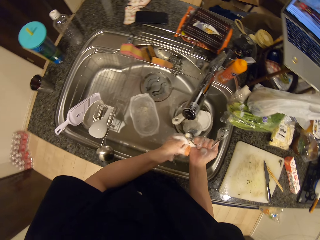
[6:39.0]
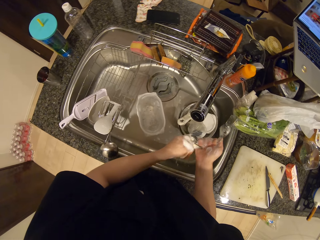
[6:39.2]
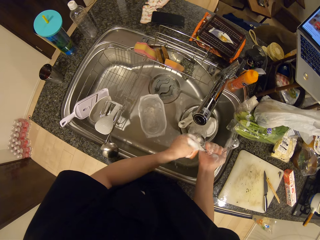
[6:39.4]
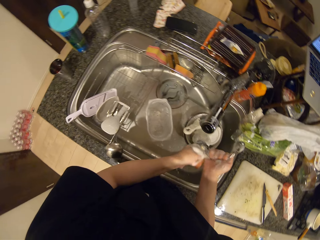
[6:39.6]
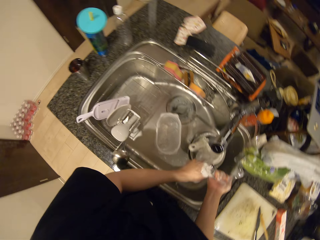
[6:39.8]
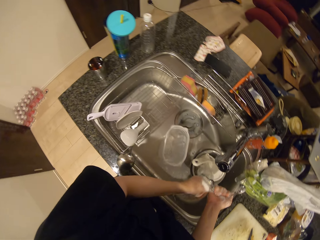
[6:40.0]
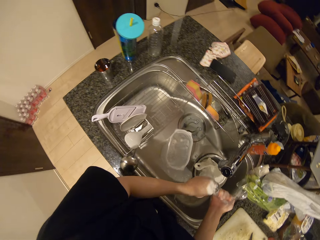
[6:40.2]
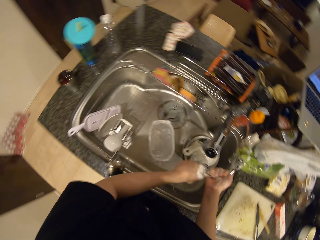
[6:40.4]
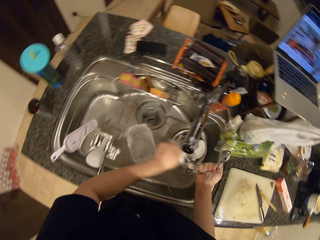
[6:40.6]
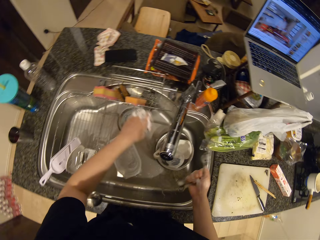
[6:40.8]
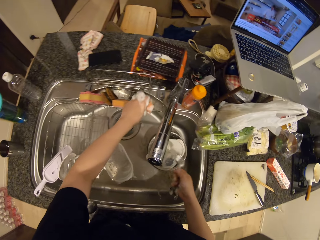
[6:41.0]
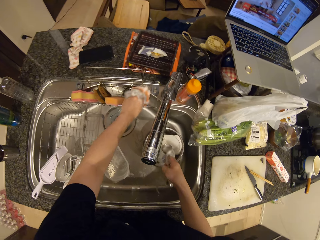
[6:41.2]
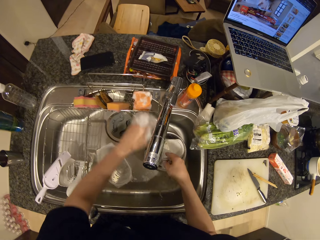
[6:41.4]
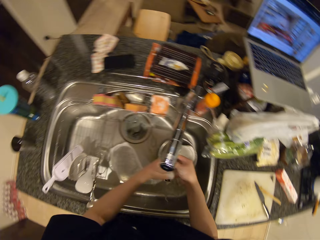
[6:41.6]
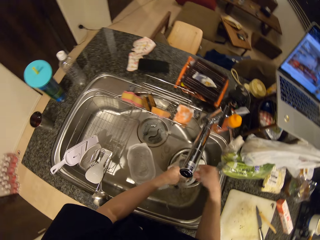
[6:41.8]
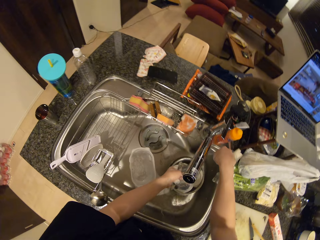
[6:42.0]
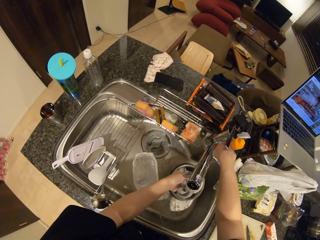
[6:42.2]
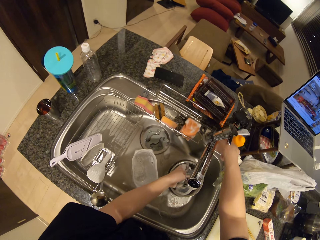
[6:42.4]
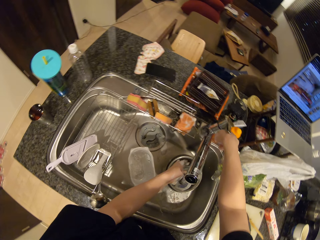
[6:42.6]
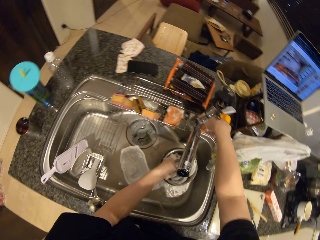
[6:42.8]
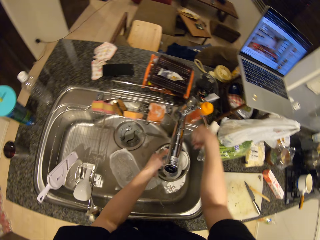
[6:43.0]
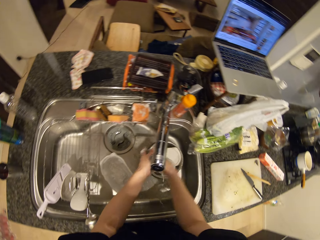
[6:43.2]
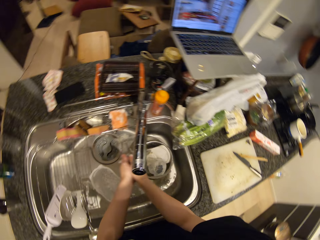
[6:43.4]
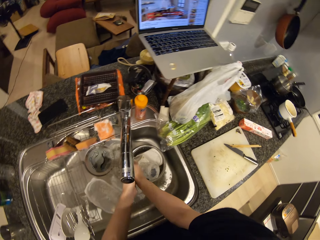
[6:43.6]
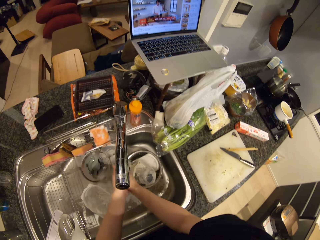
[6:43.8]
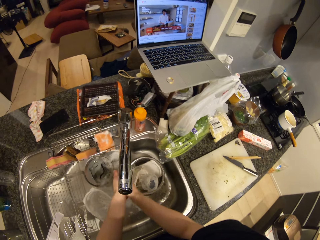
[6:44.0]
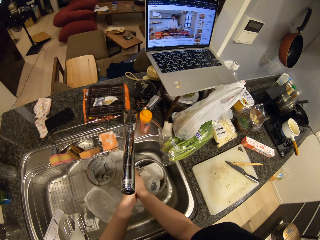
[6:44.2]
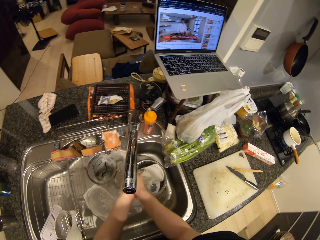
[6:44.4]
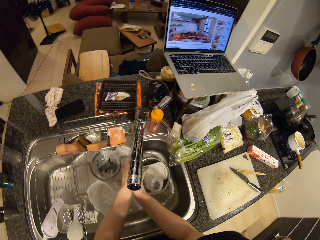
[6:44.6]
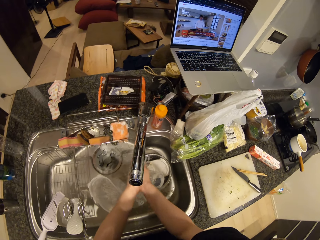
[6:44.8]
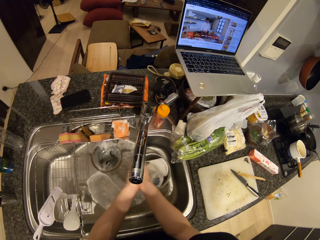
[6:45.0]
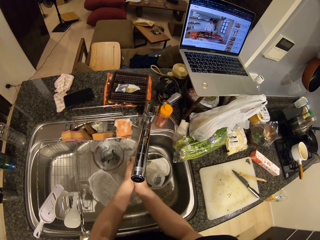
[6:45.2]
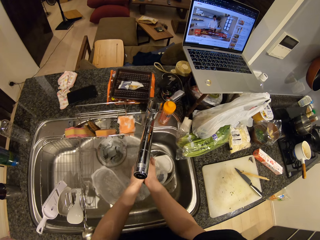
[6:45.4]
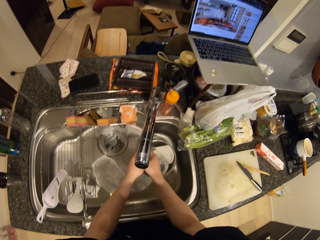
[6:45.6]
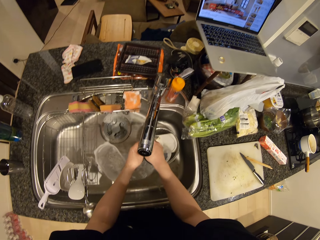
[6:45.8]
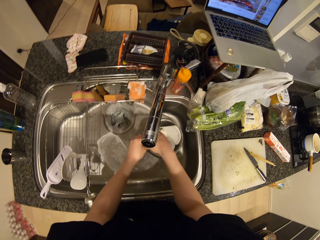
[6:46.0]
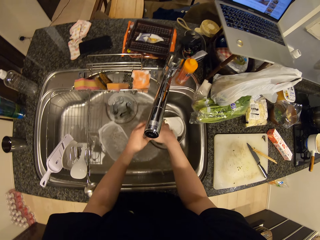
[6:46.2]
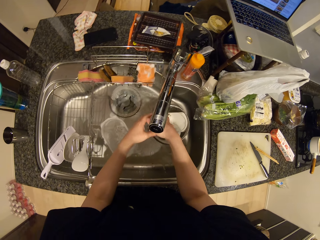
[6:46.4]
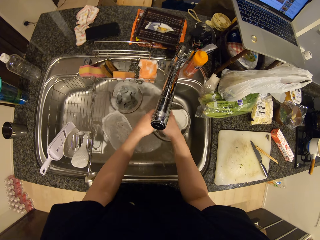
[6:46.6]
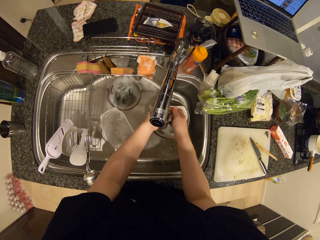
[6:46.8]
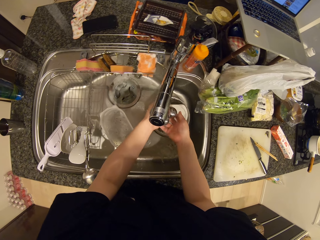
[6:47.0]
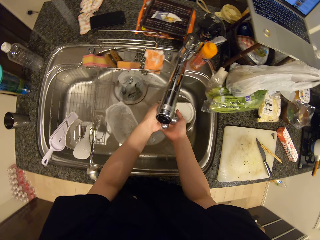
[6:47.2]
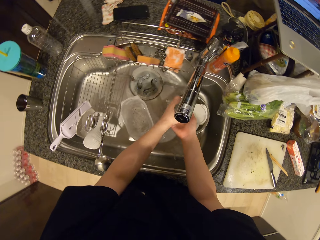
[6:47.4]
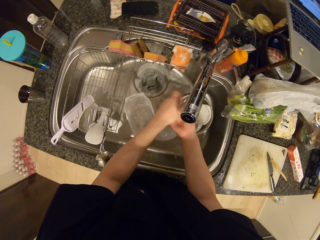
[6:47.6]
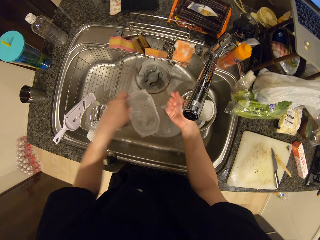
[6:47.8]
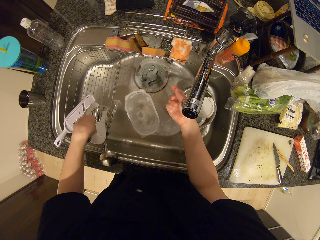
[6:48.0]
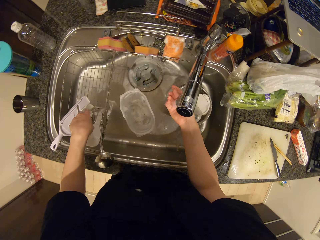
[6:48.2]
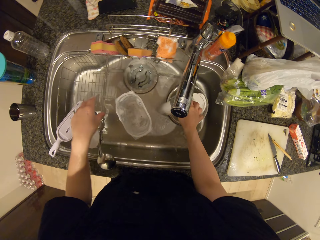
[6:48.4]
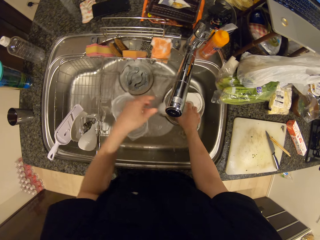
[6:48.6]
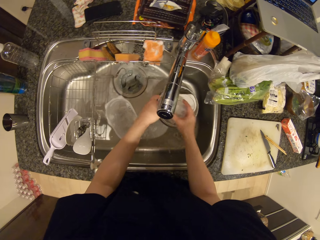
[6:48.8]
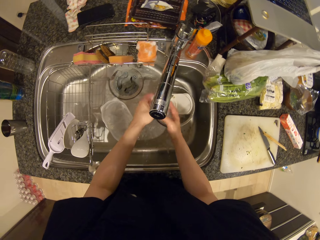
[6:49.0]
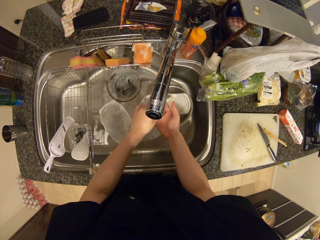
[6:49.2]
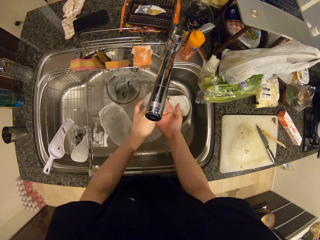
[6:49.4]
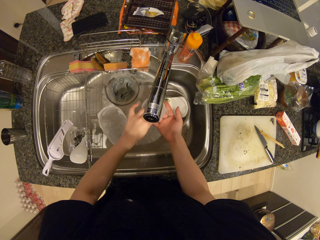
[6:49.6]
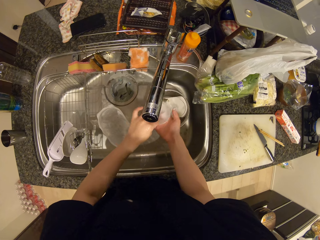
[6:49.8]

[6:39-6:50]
The camera wearer drops the sponge. They open the tap. They rinse the peeler, the plastics and stainless bowls in the sink.

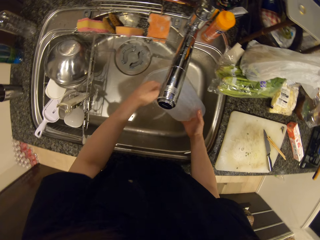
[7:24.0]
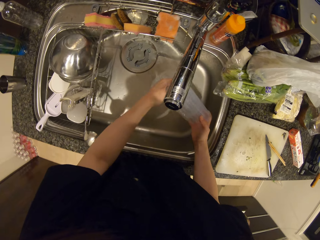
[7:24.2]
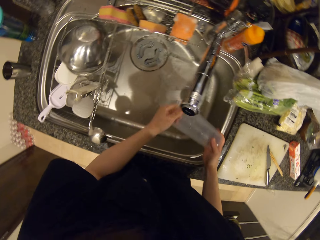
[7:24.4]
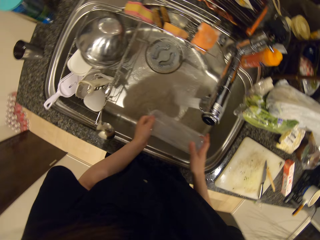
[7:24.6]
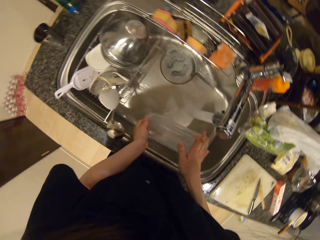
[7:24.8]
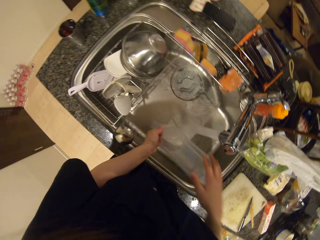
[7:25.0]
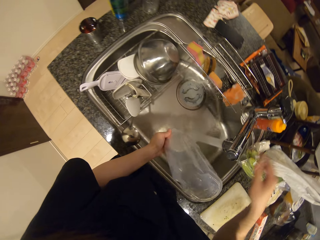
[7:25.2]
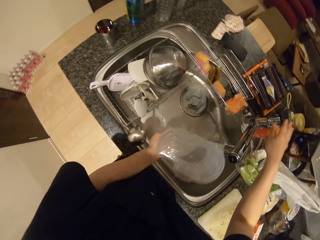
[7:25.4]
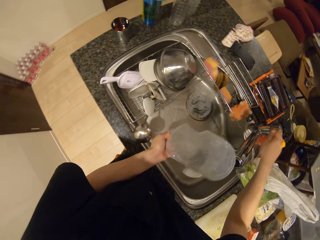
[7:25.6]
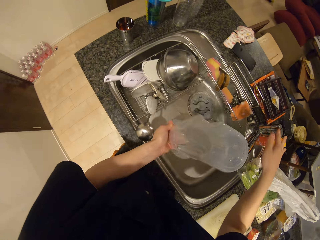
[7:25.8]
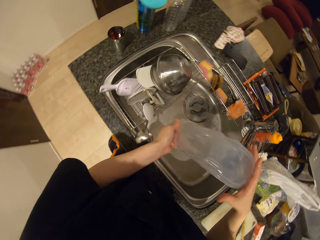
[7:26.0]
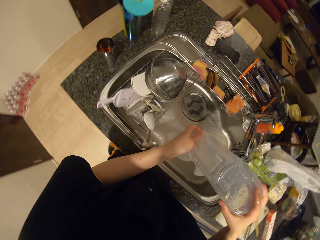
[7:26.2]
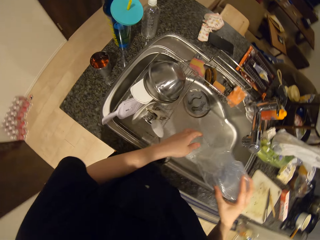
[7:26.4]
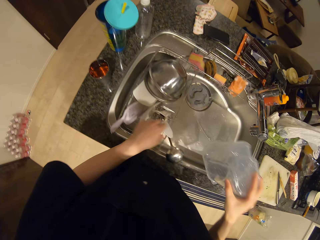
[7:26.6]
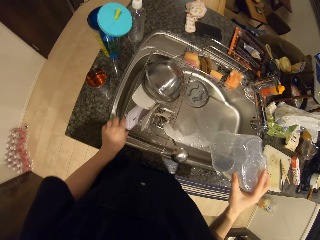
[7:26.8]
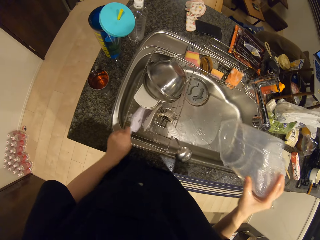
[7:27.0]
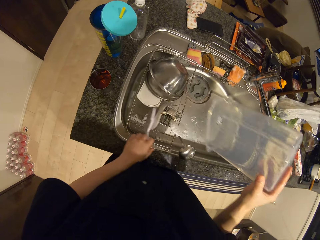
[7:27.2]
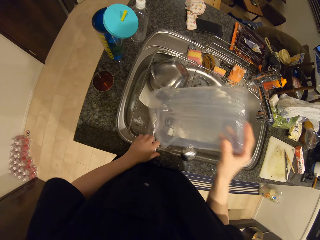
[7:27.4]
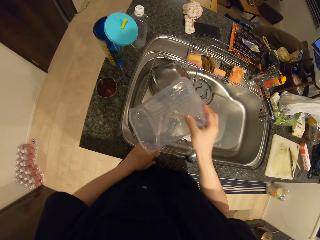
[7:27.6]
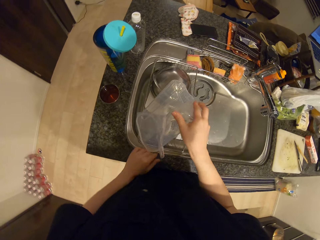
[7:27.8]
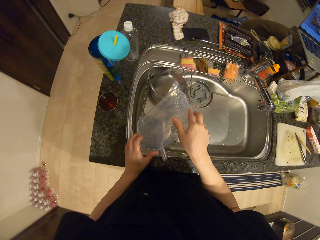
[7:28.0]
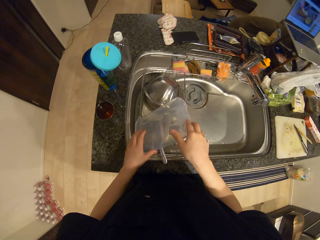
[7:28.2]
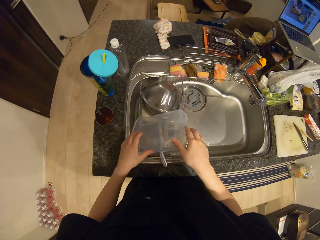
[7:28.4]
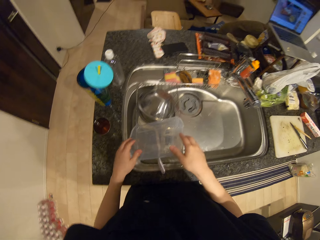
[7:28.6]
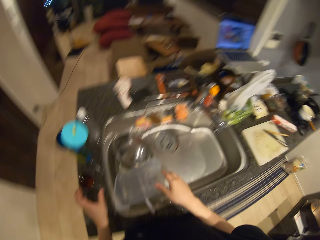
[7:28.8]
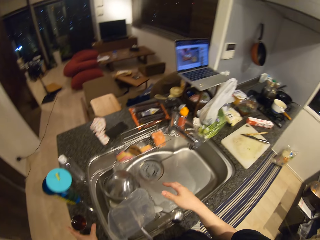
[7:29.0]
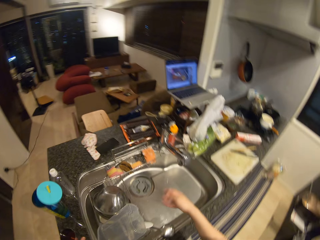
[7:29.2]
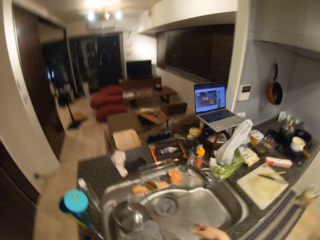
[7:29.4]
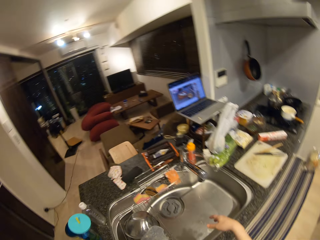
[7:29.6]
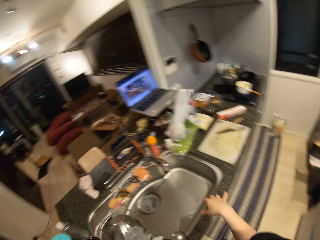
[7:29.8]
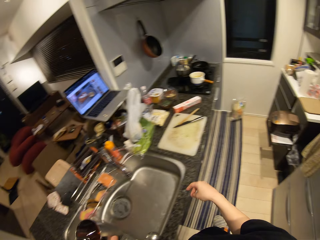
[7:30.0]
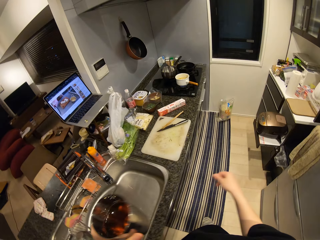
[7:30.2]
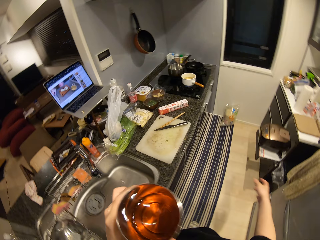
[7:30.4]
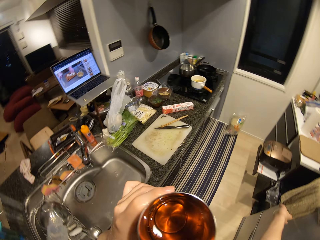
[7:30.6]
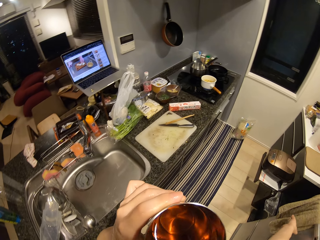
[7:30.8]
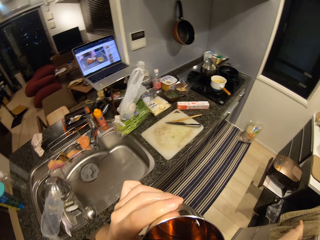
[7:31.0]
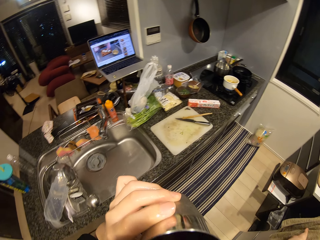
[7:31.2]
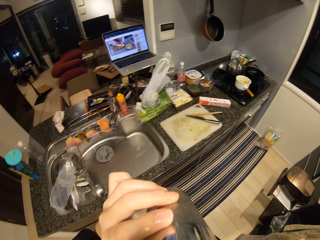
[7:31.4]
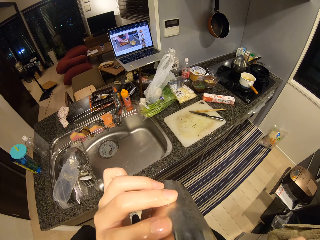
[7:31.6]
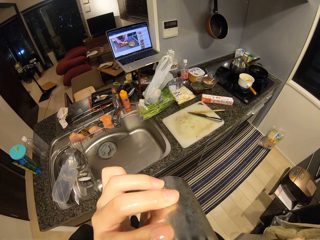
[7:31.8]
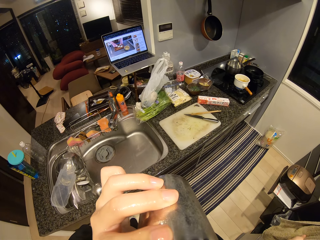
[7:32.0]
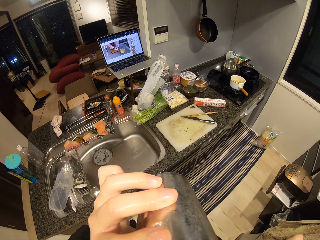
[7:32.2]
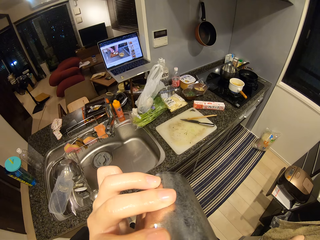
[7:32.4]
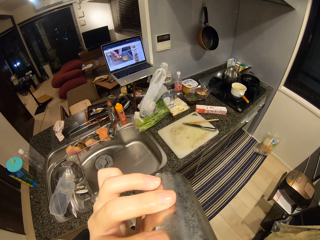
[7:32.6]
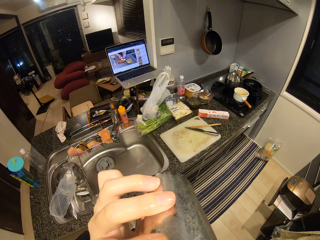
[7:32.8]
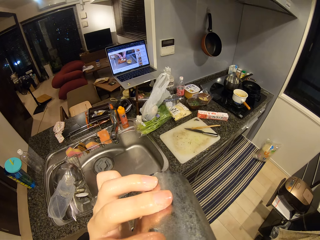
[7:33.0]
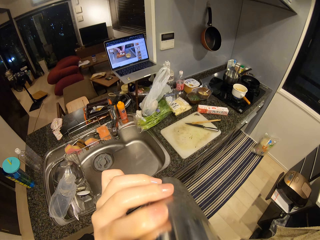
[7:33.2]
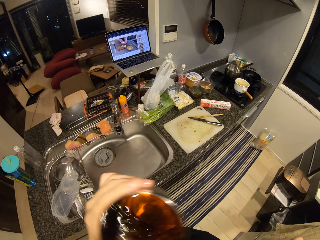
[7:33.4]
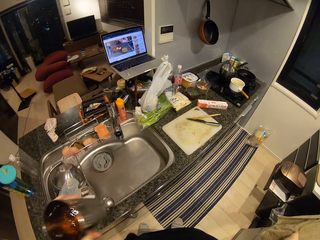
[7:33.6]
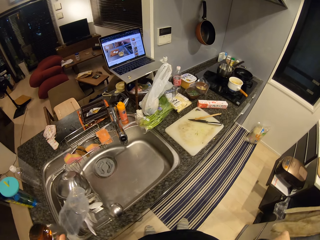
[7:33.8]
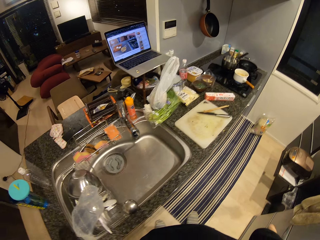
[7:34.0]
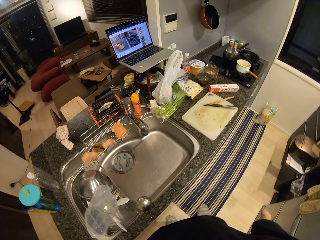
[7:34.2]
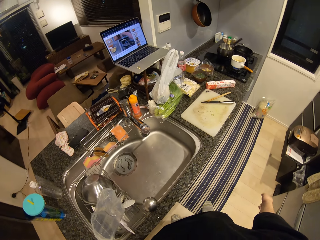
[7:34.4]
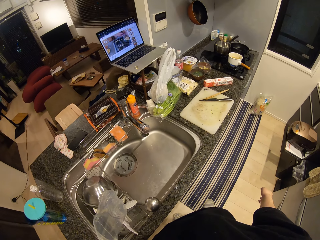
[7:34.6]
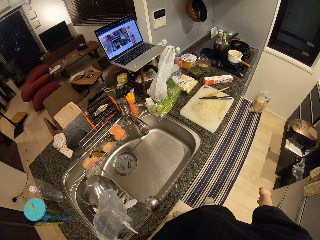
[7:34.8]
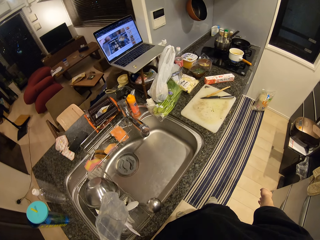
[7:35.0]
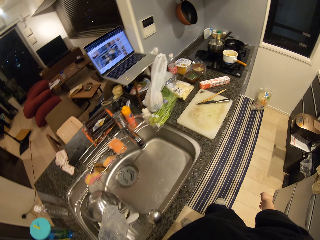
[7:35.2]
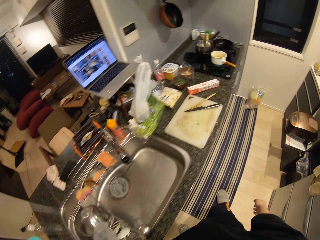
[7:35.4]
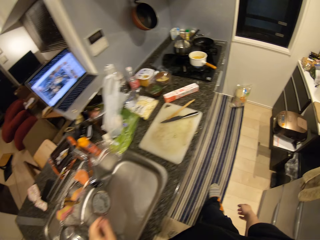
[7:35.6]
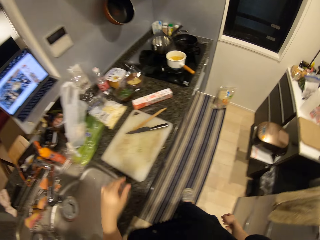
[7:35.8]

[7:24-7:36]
The camera wearer closes the water tap. They drop the peeler, the plastics and stainless bowls in the rack. They drink a cup of tea or water. They drop the cup of tea.
